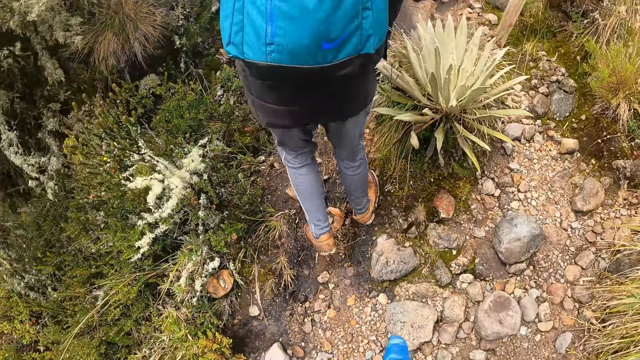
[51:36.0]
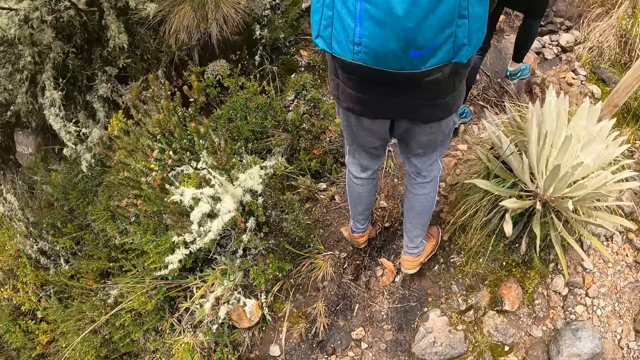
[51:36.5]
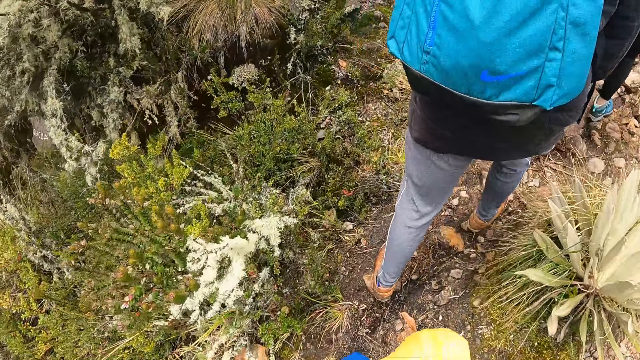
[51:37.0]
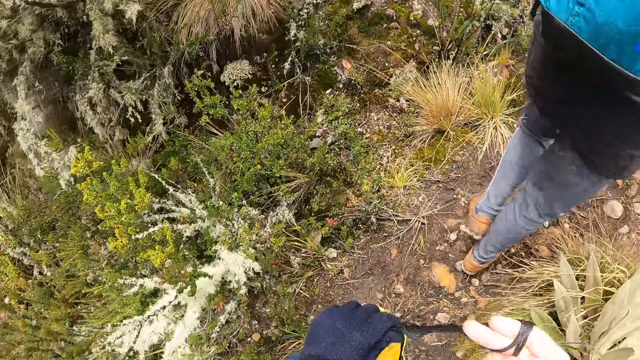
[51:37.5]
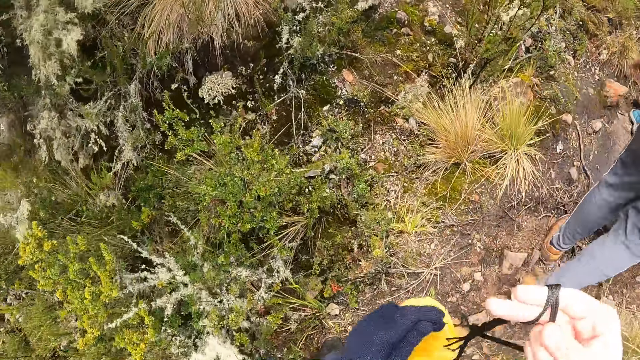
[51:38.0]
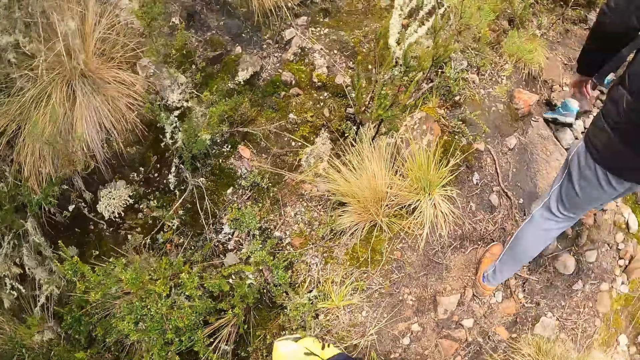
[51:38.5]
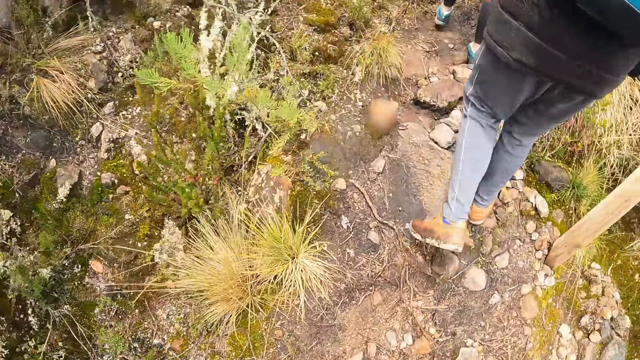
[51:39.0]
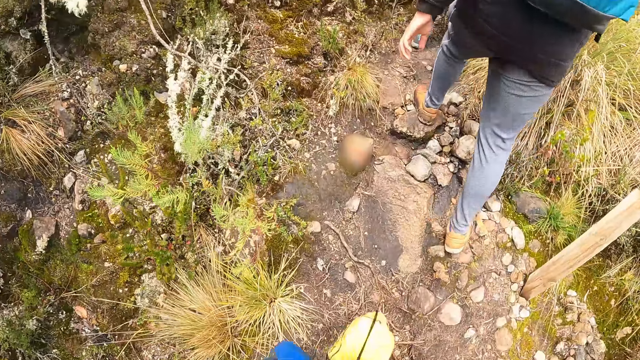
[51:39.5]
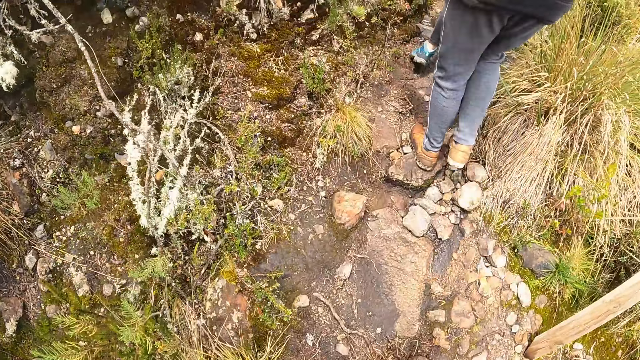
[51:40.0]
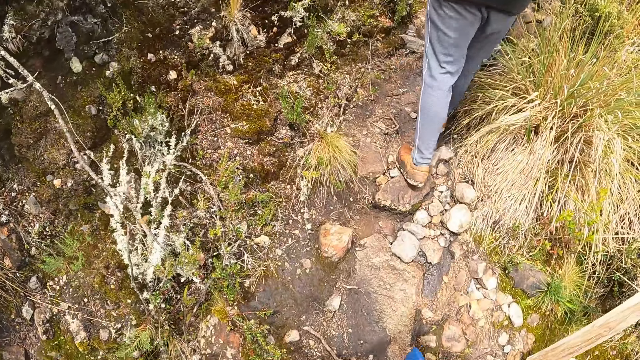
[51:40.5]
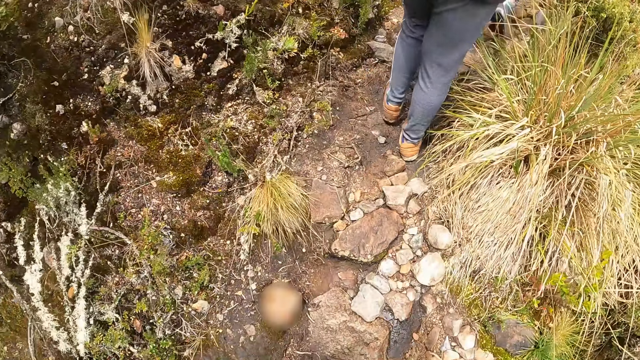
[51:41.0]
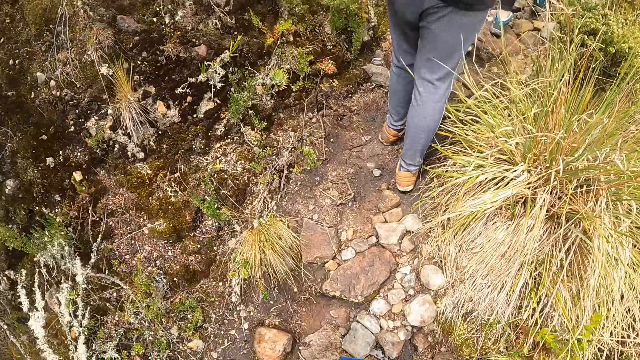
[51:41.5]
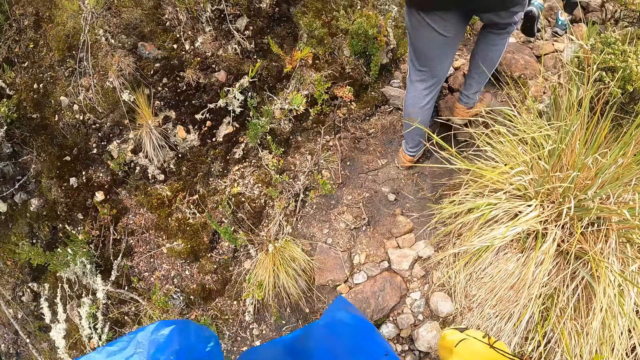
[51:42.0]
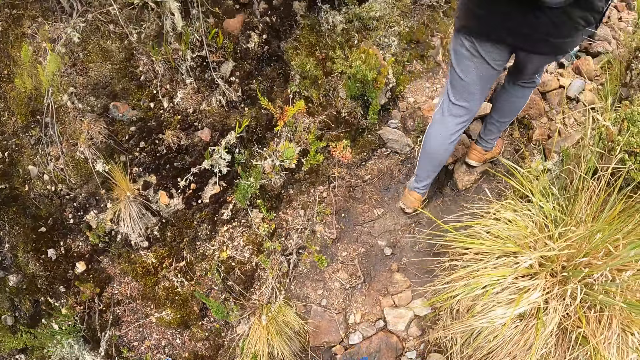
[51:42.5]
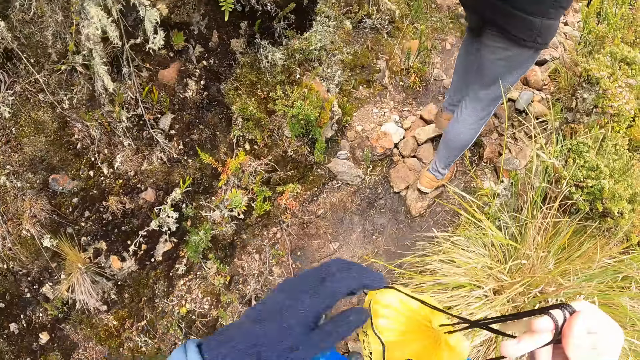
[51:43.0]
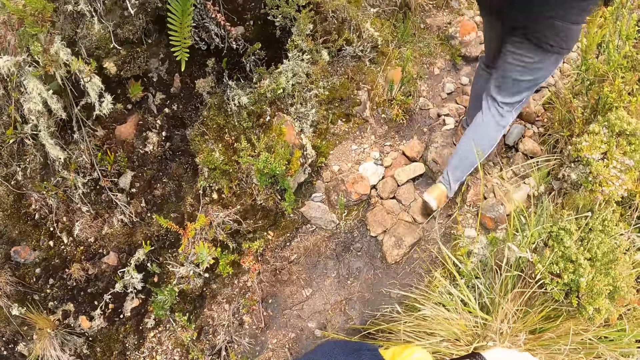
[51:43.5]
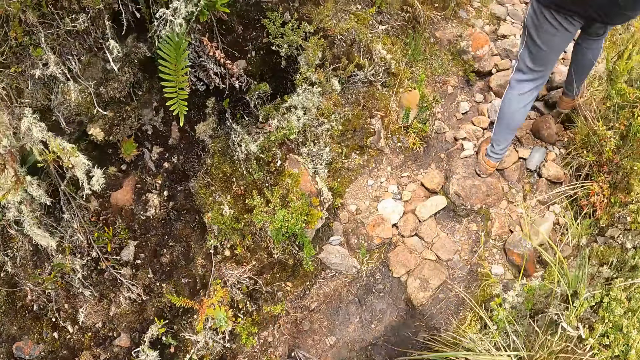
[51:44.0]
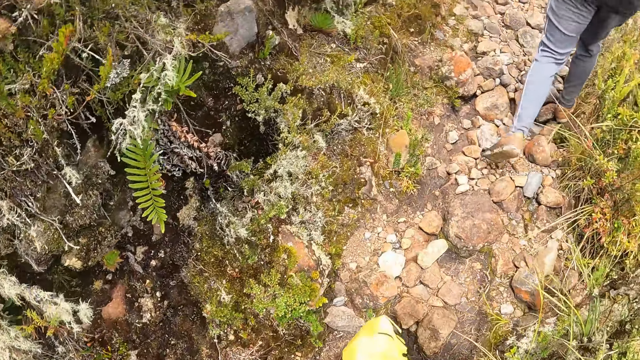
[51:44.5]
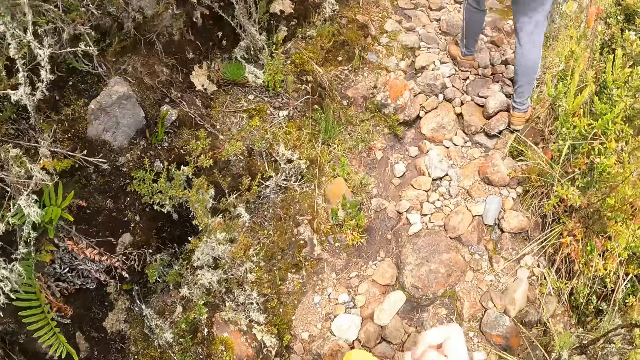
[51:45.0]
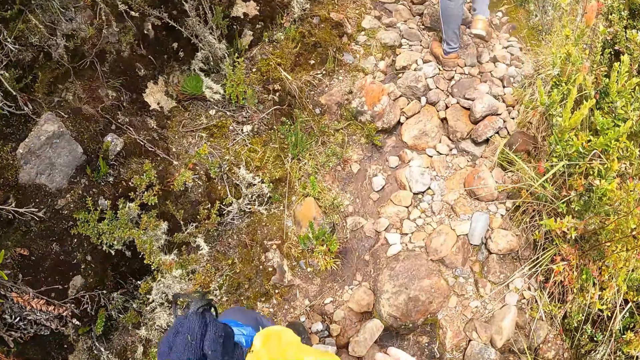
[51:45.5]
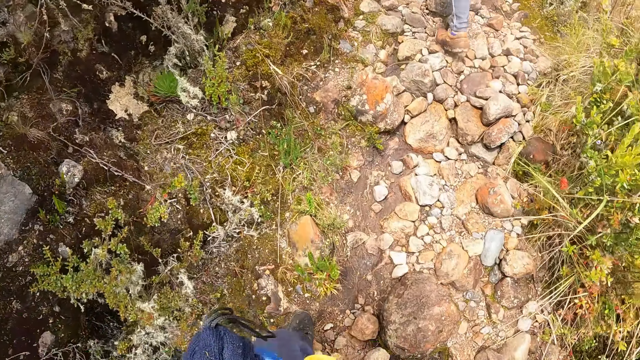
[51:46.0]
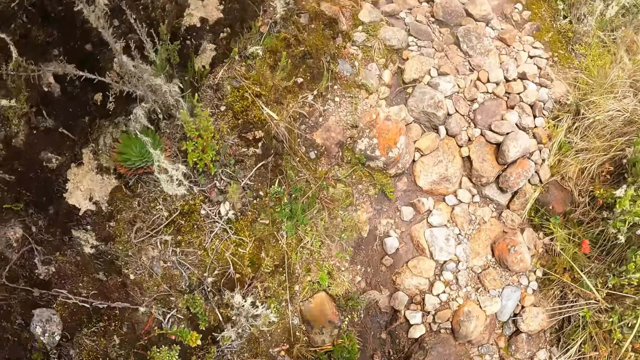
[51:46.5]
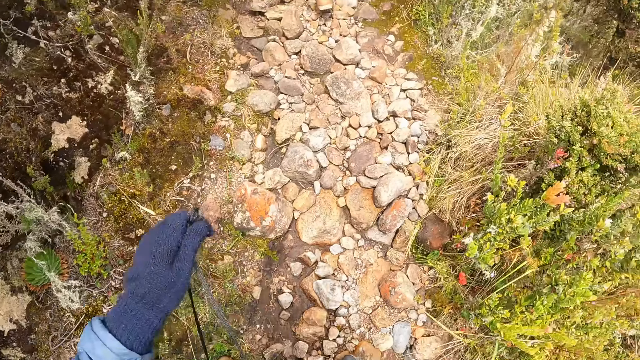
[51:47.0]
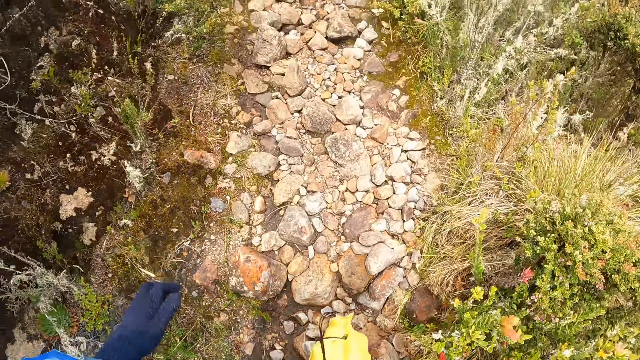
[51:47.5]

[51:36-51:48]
The camera wearer adjusts a bag with both hands. They hold the bag at hand.

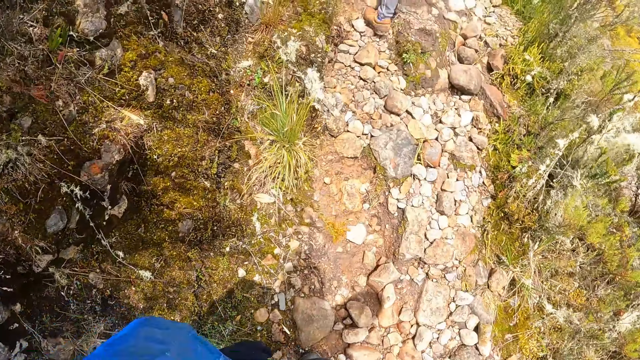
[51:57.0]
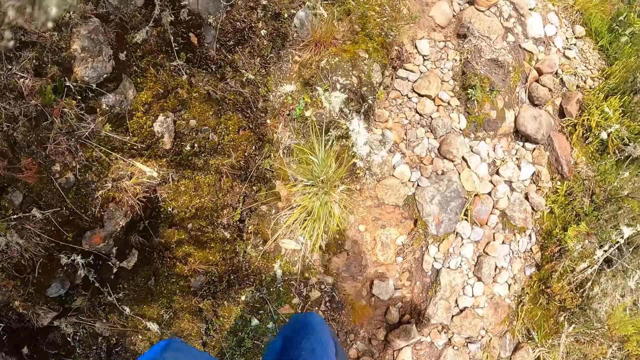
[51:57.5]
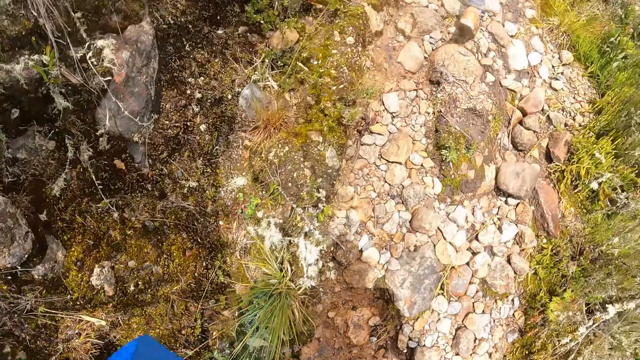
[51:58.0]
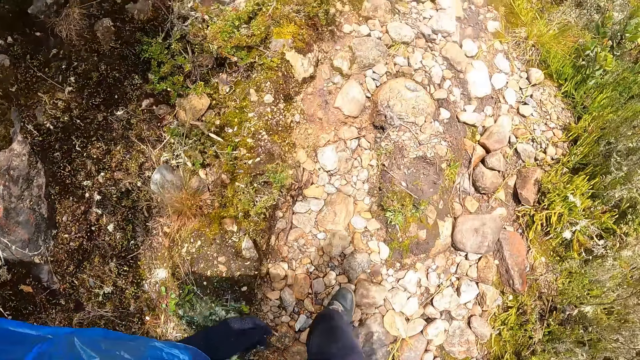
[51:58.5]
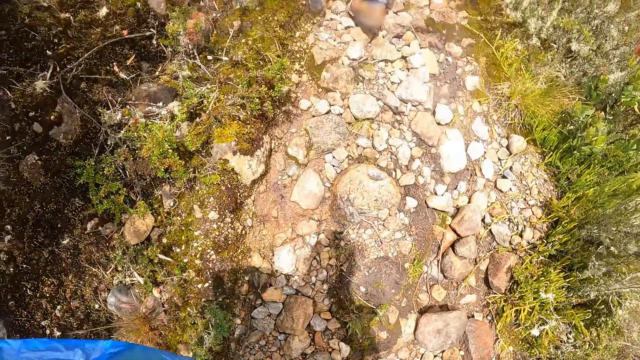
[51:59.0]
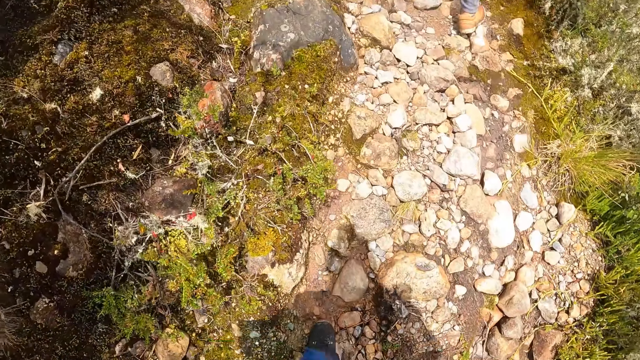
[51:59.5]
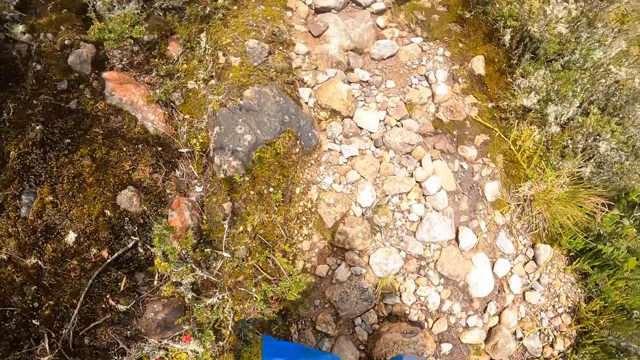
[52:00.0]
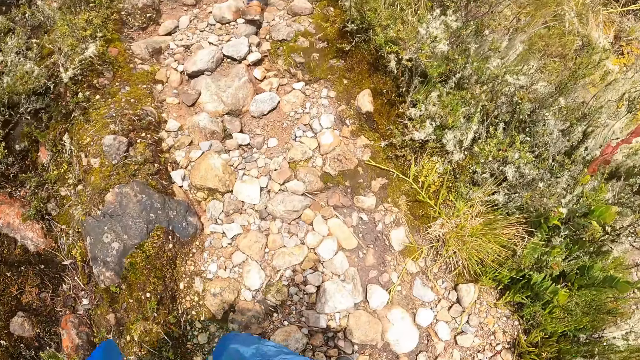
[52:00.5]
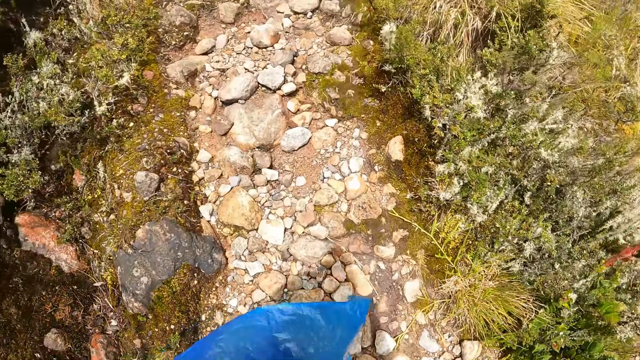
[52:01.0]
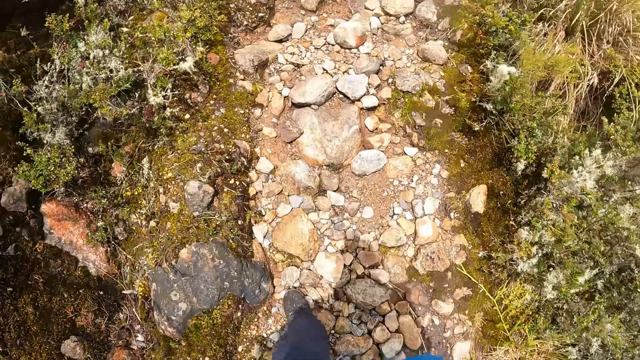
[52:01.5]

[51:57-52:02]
The camera wearer walks on the terrain.

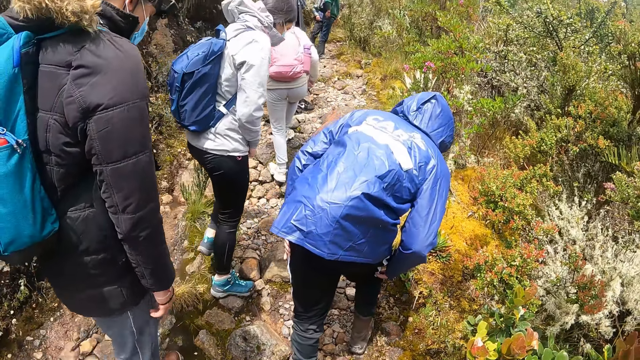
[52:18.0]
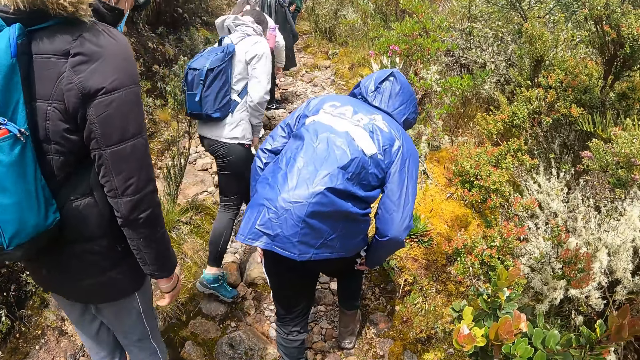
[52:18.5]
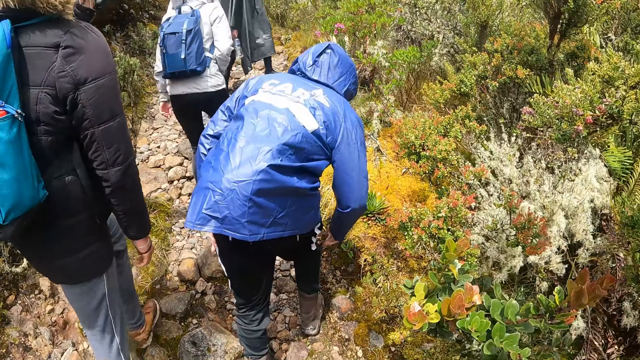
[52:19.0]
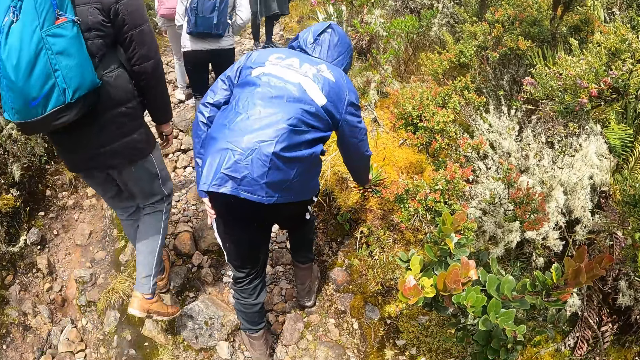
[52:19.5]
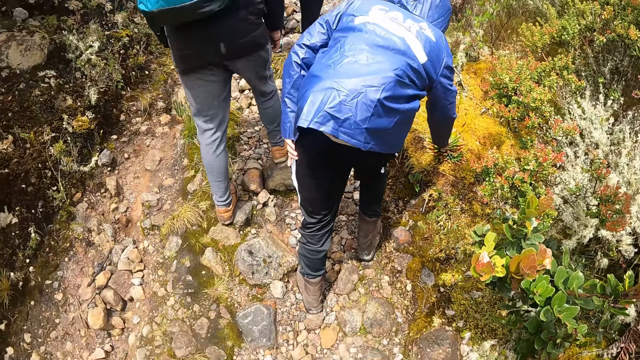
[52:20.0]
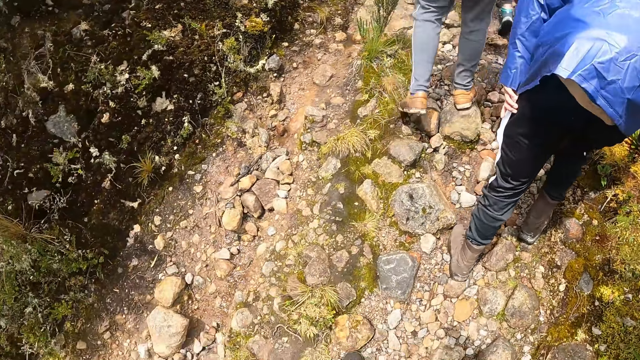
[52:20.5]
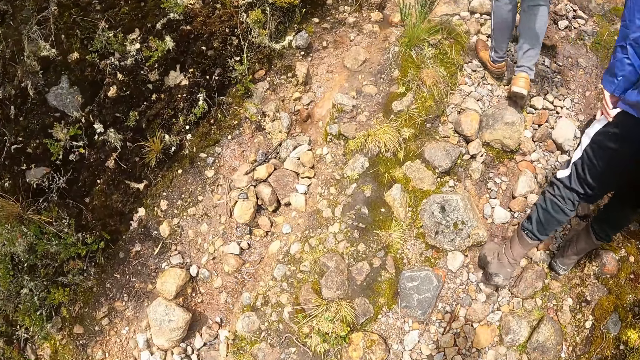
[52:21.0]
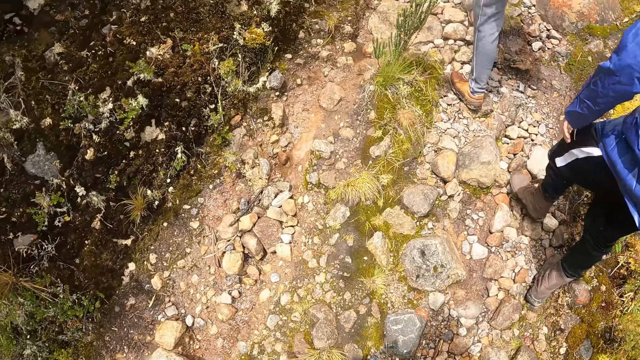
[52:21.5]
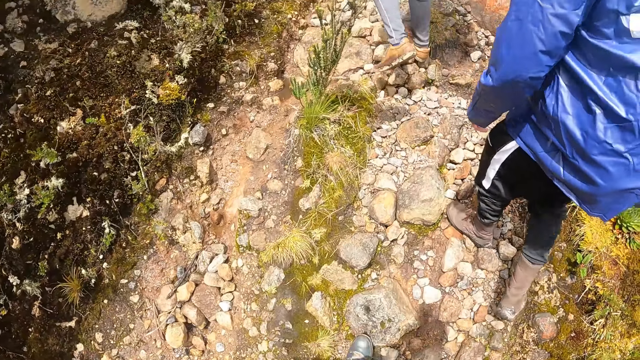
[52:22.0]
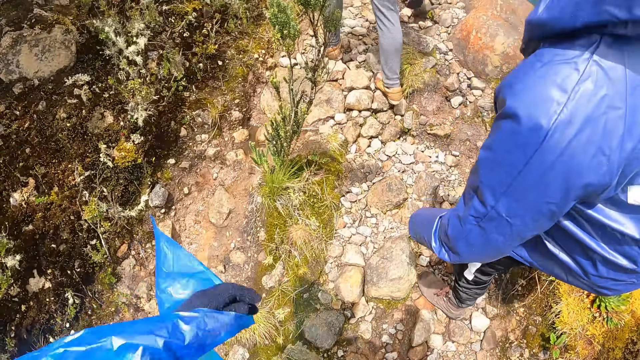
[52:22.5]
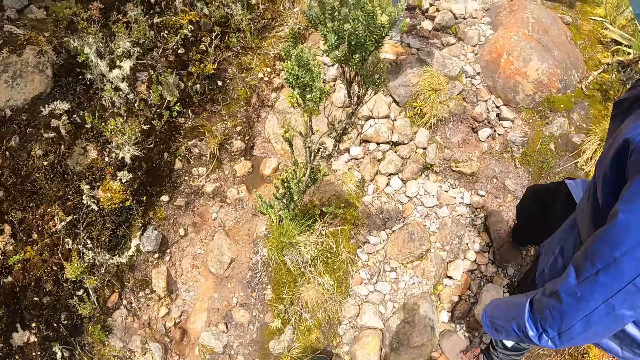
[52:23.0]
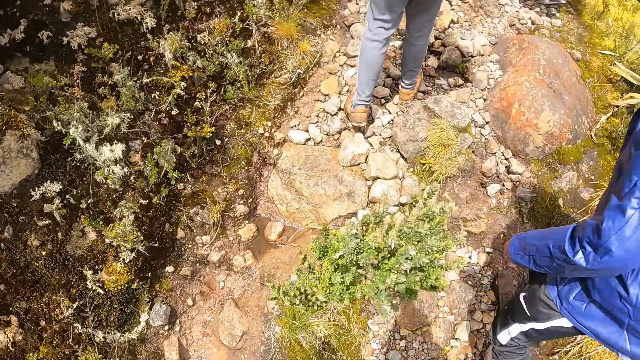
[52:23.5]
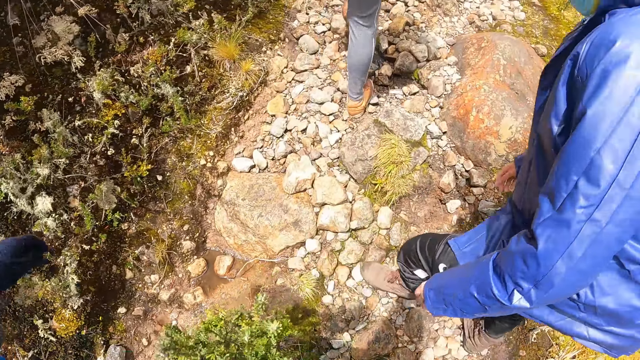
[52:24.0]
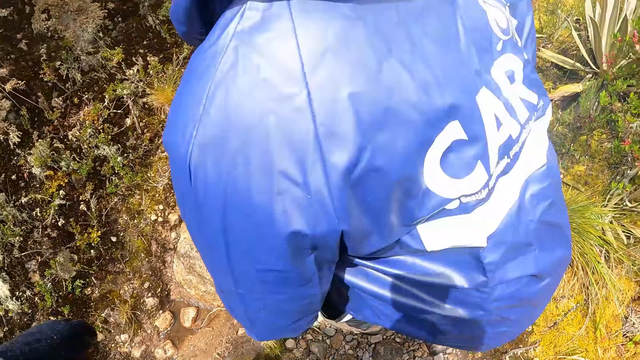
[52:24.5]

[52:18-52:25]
A man touches some flowers with his right hand.
